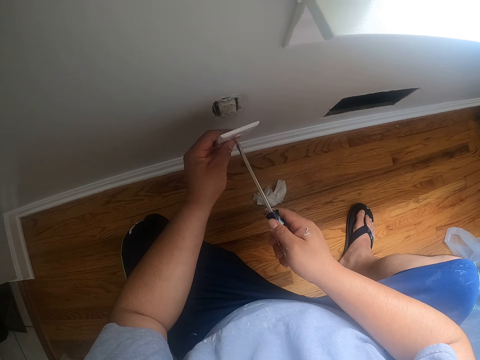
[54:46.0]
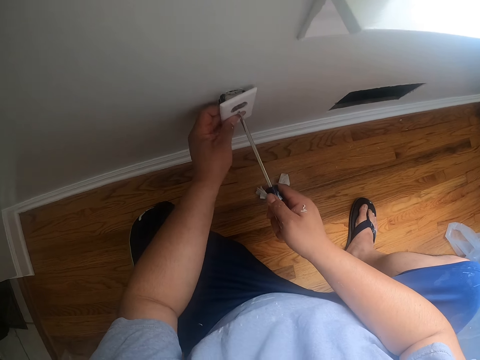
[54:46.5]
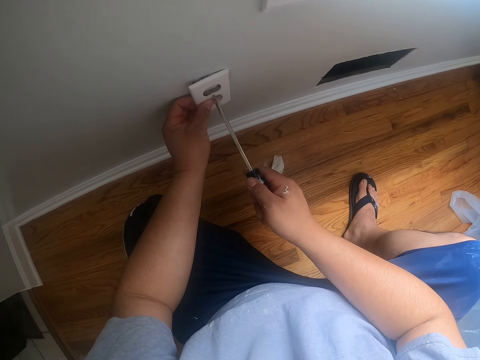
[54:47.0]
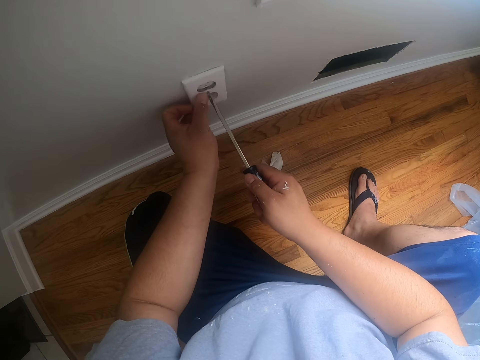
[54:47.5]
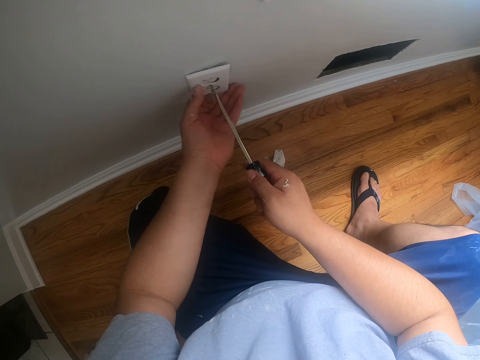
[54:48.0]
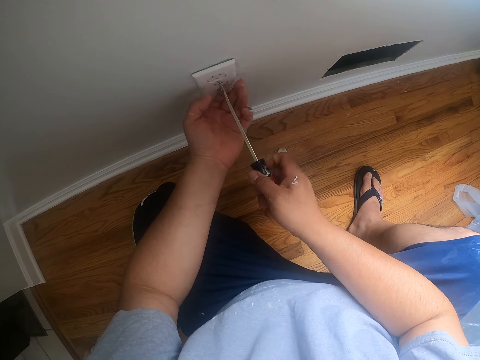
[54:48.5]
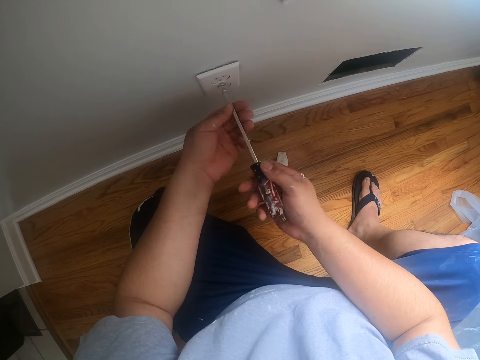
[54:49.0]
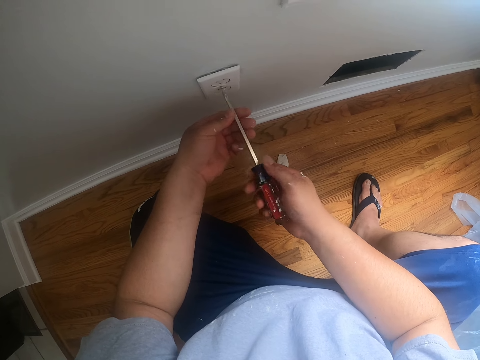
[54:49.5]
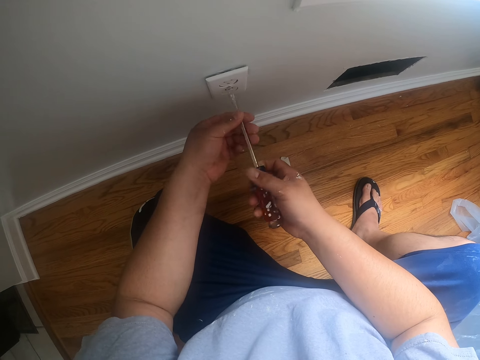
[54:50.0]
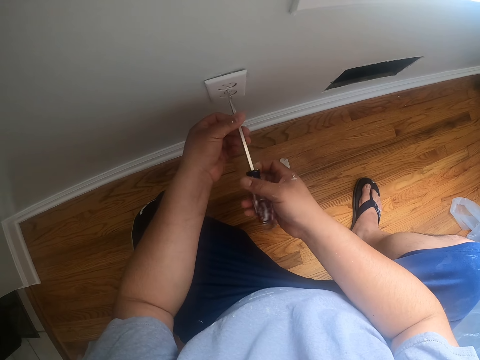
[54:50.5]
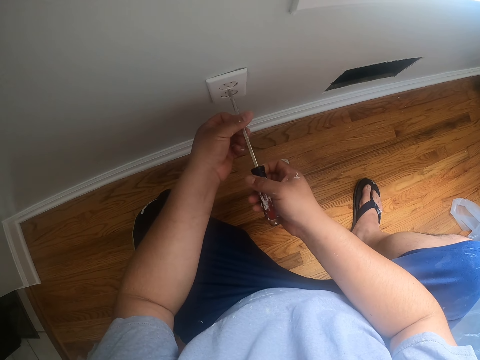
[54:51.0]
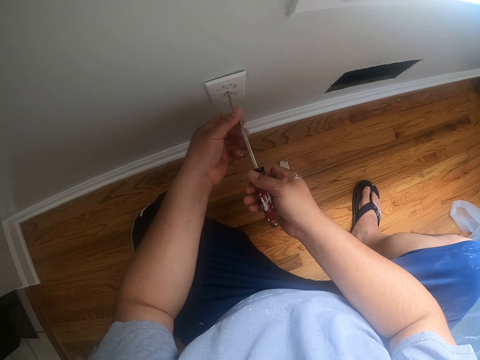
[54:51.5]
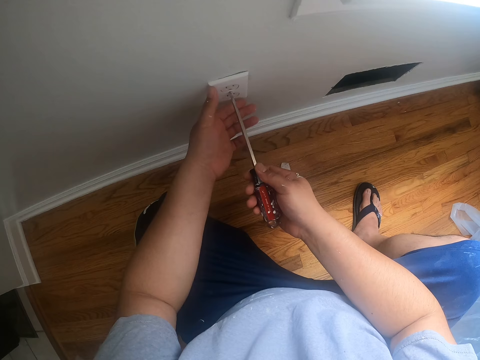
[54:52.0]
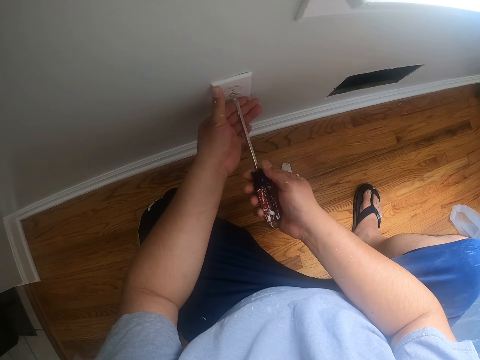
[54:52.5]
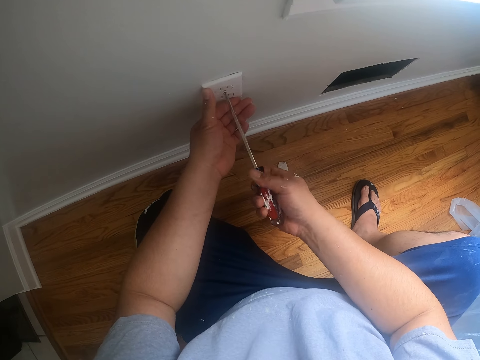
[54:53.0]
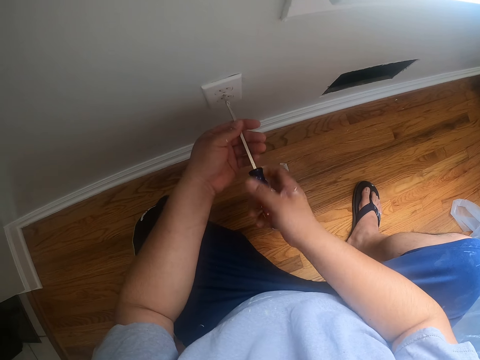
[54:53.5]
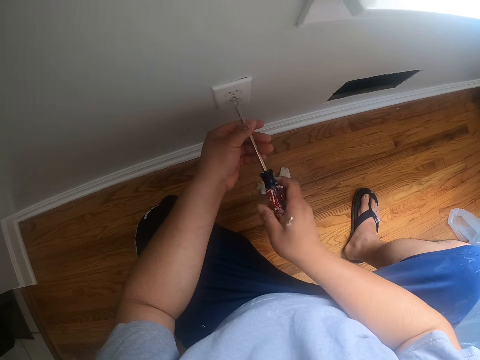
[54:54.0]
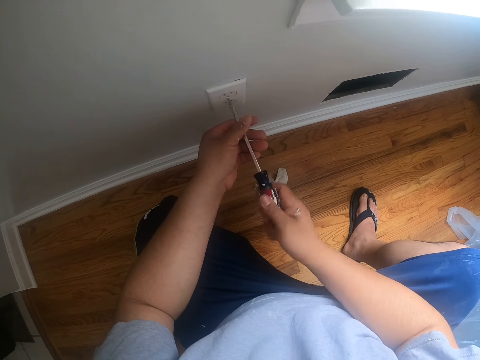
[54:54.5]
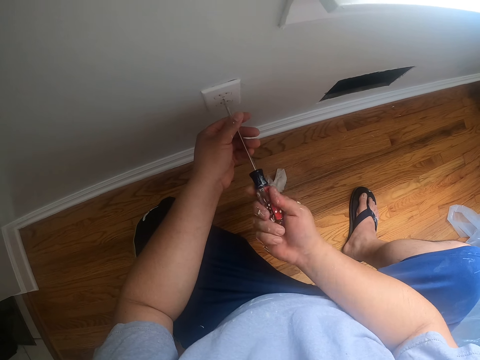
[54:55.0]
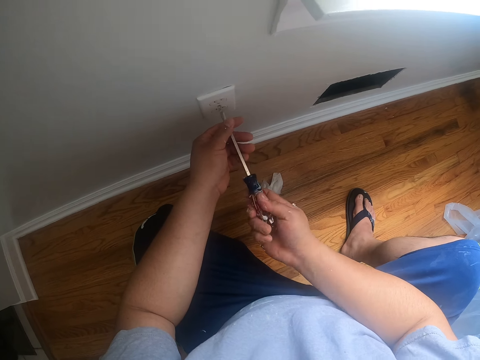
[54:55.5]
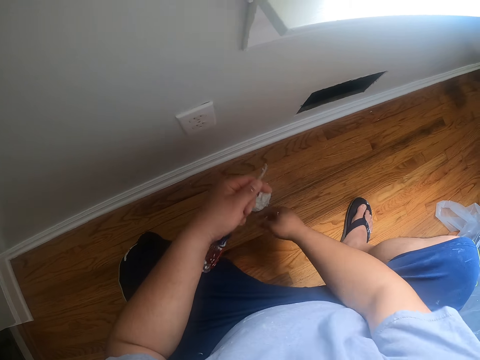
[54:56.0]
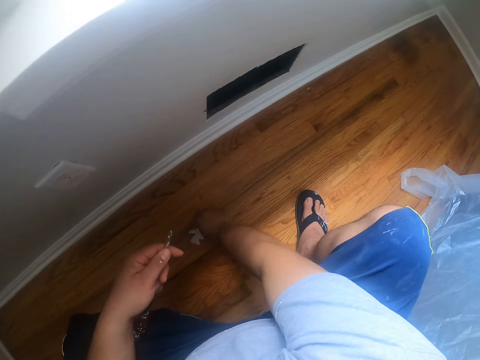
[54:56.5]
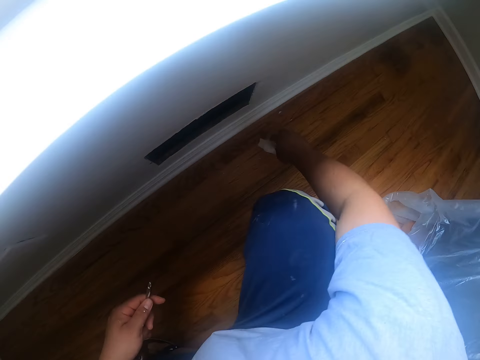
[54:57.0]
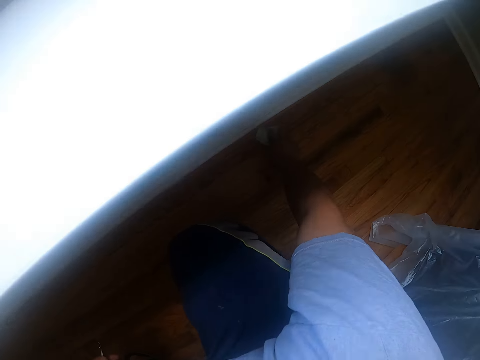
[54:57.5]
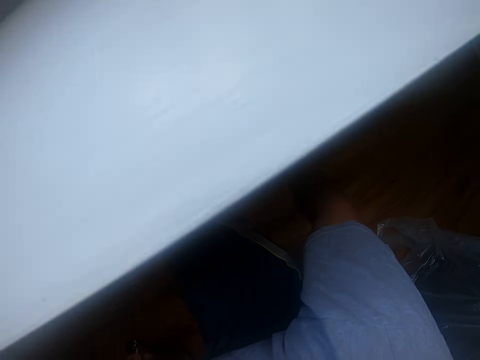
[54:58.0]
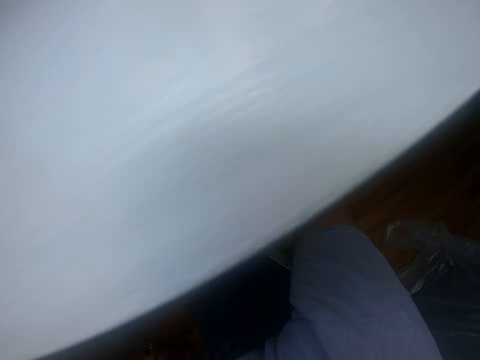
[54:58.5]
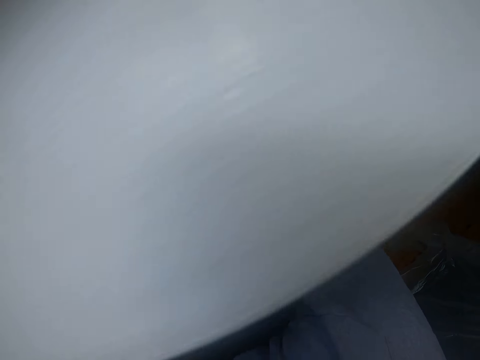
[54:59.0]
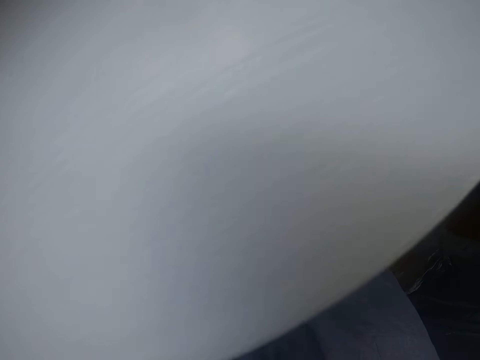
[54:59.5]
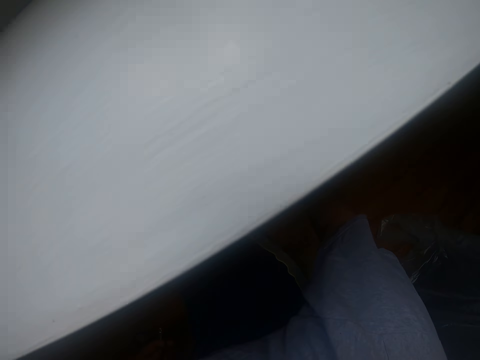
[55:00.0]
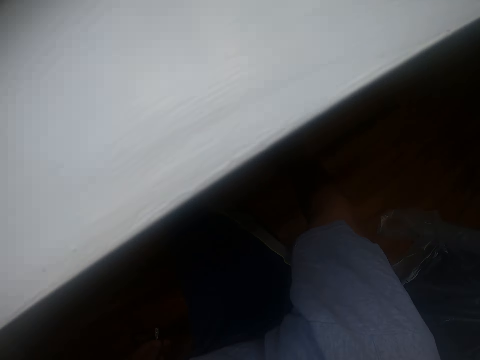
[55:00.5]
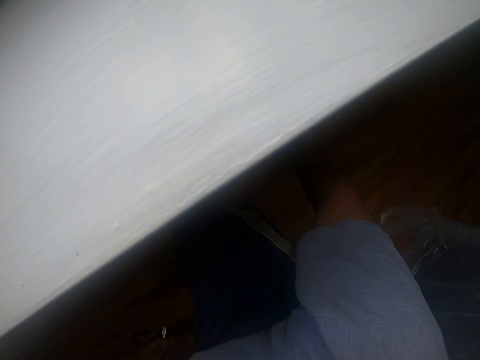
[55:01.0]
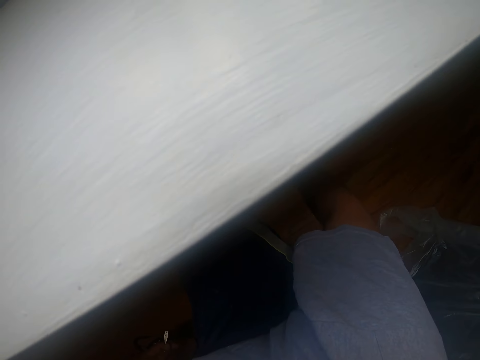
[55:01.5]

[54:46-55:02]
The camera wearer screws the wall plate into the wall socket with the screwdriver. He cleans off drops of paint on the floor with the wipes in his right hand. He picks a wipe.

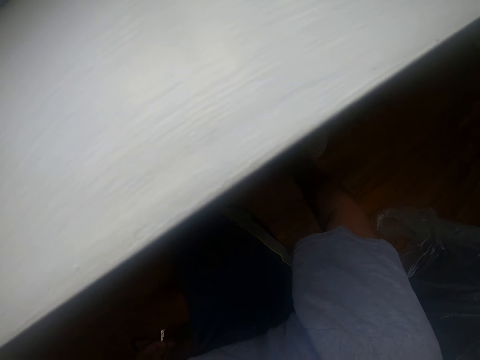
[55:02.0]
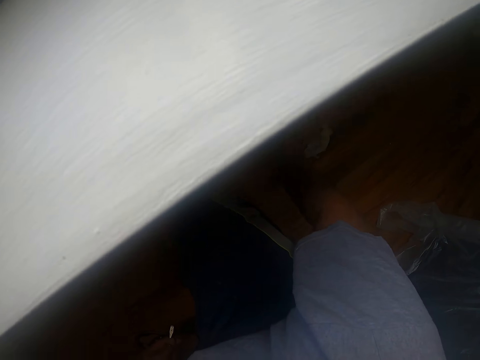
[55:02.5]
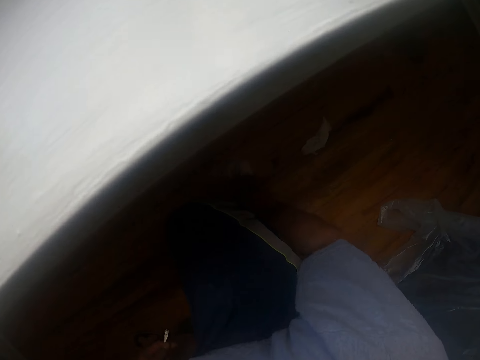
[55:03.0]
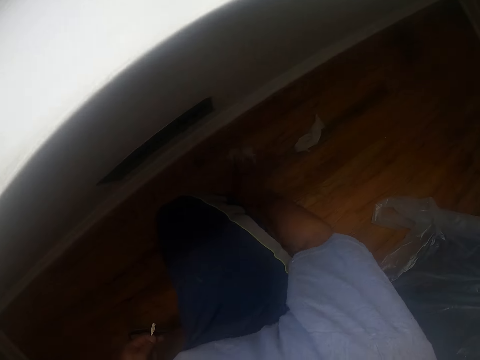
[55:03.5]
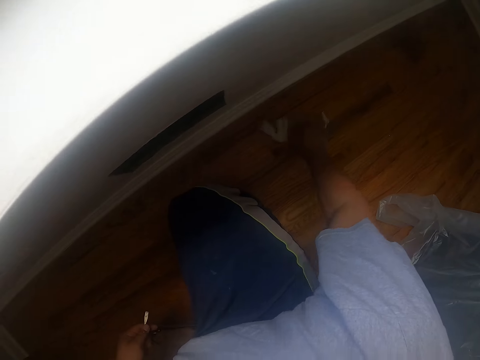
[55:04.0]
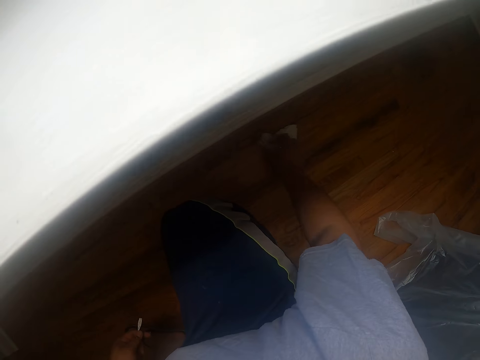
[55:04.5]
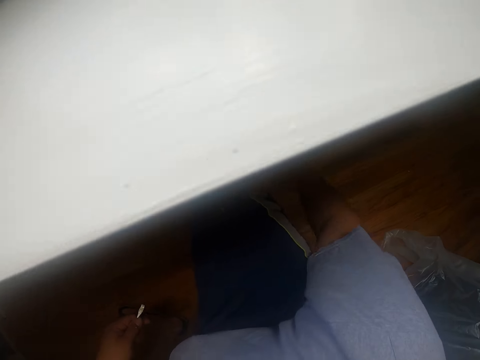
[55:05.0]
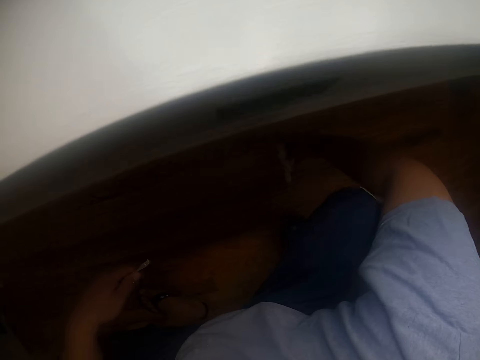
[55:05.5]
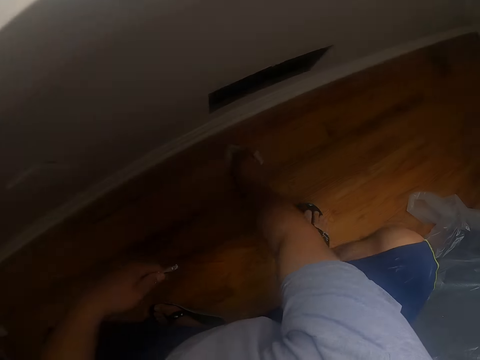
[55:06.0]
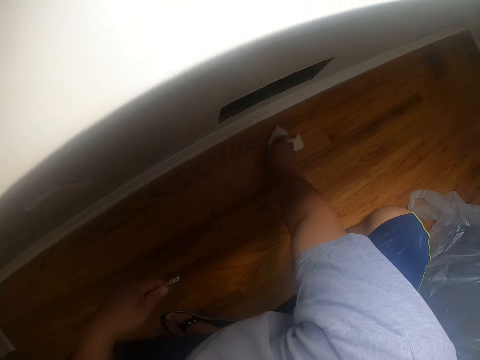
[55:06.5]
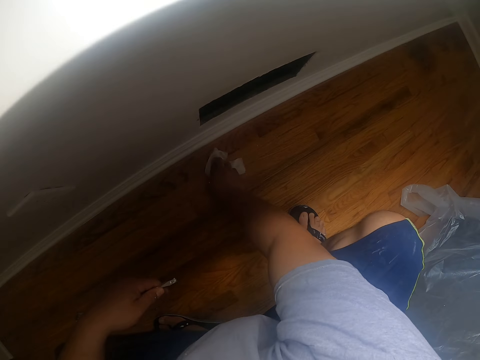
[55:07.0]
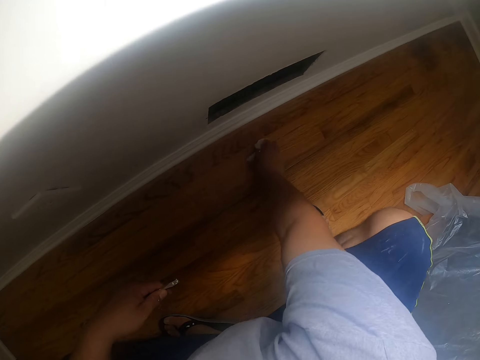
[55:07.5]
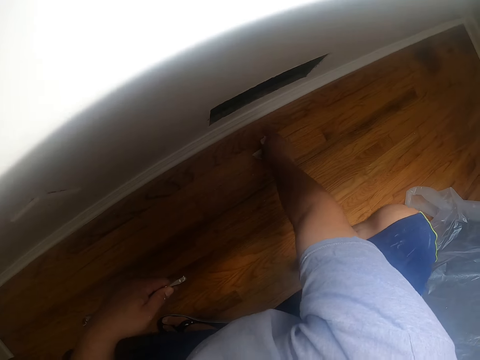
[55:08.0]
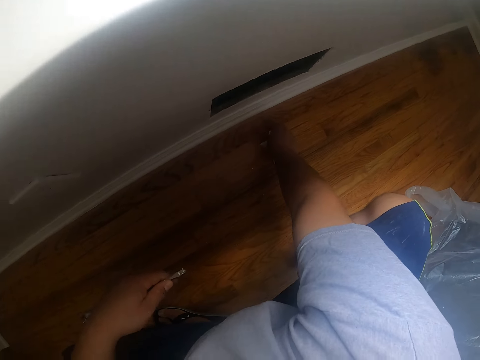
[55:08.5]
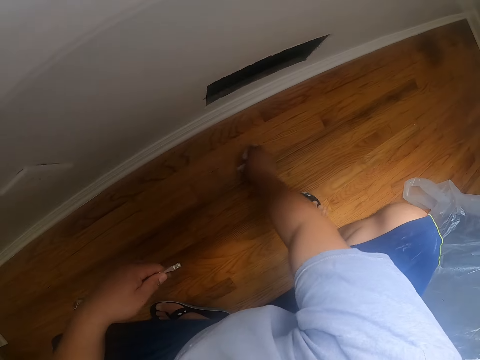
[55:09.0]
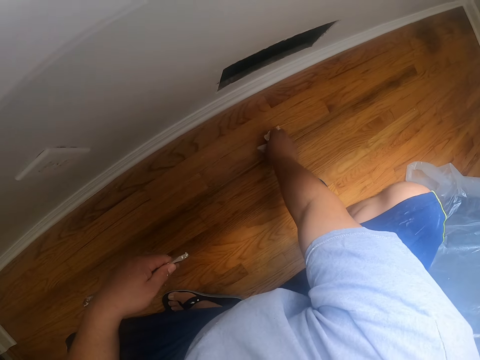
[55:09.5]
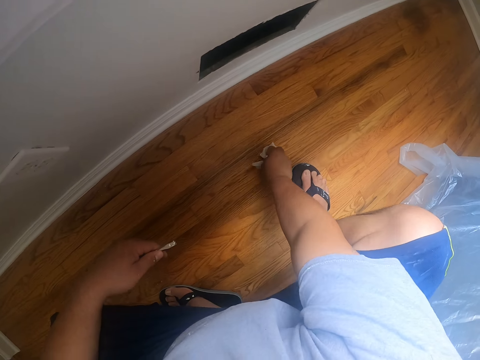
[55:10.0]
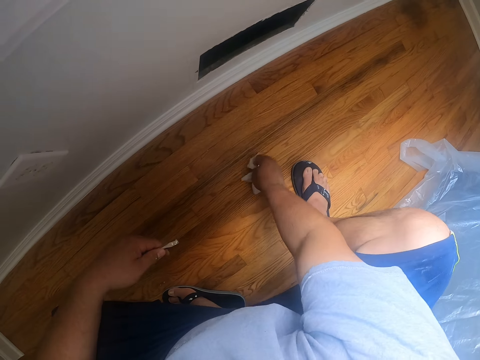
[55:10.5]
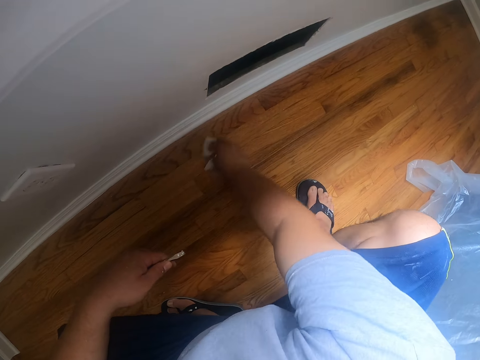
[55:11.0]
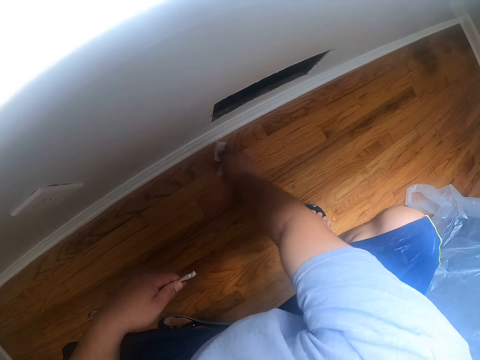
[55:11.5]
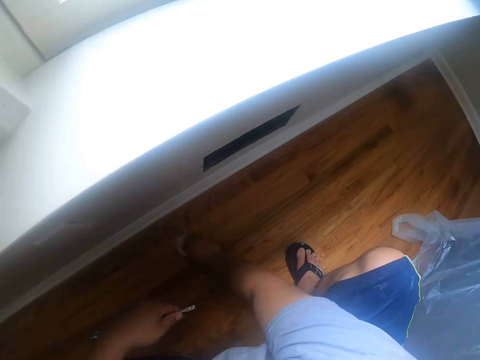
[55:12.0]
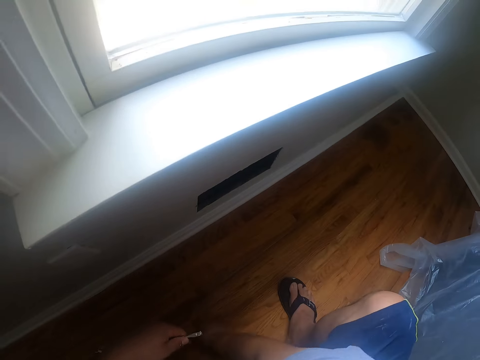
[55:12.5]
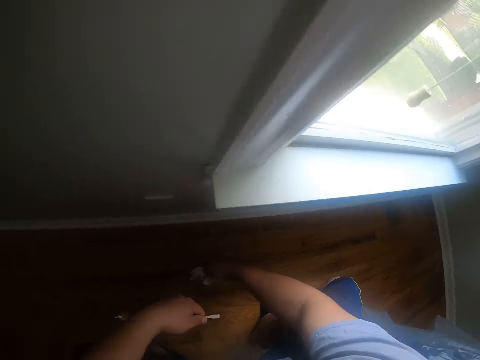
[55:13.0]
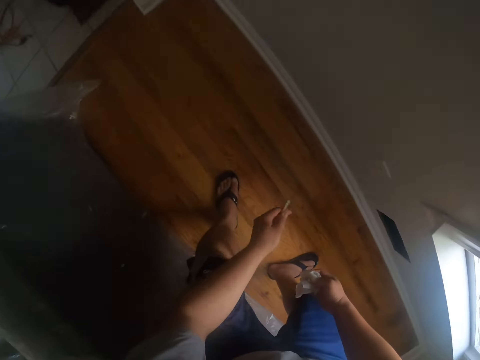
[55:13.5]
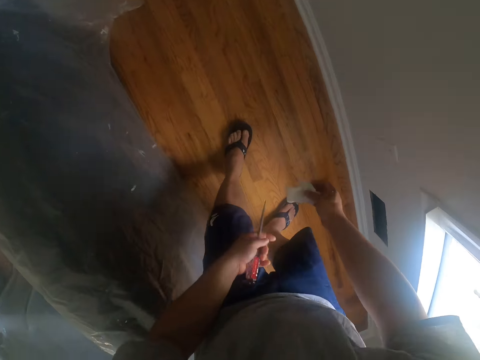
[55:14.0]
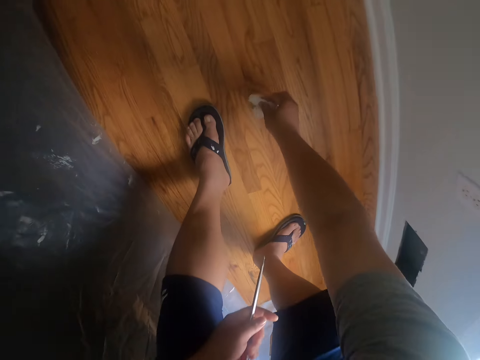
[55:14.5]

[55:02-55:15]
The camera wearer raises up.
